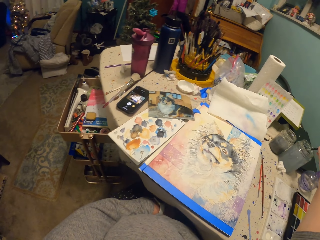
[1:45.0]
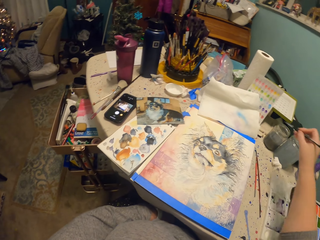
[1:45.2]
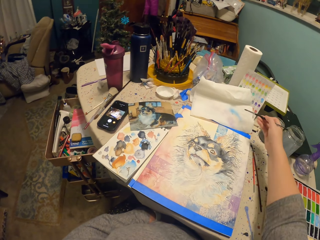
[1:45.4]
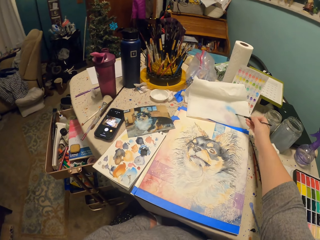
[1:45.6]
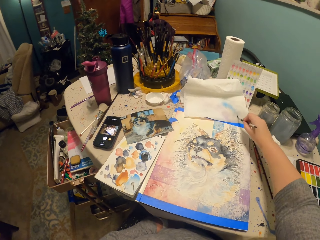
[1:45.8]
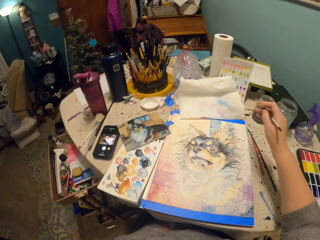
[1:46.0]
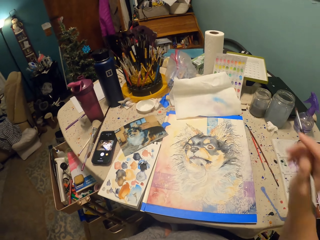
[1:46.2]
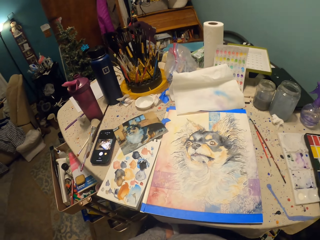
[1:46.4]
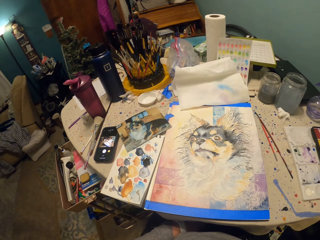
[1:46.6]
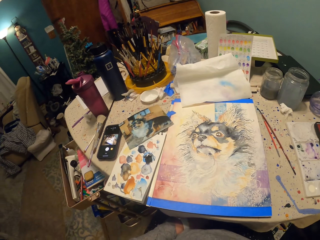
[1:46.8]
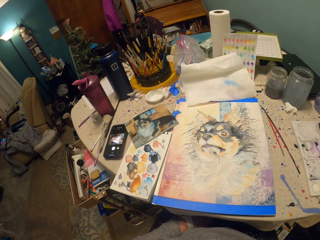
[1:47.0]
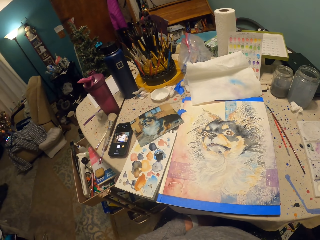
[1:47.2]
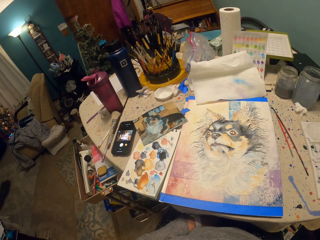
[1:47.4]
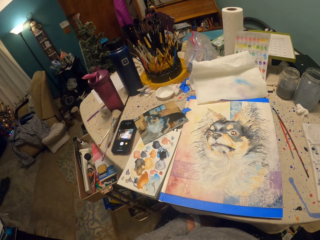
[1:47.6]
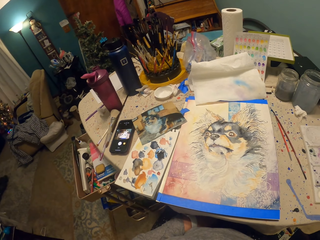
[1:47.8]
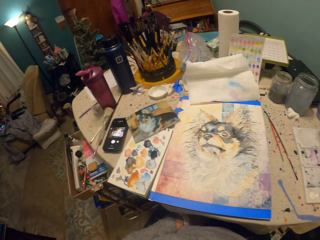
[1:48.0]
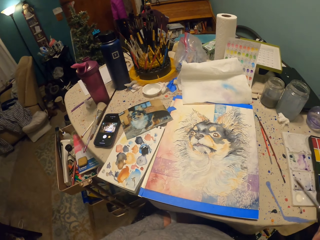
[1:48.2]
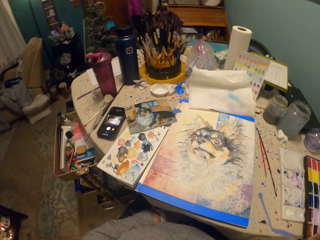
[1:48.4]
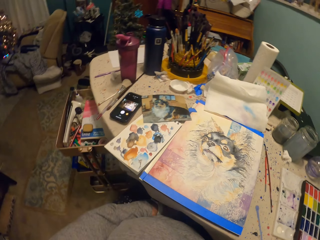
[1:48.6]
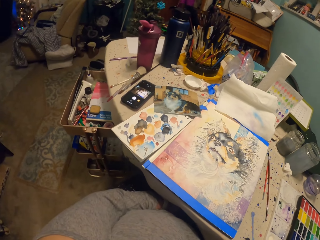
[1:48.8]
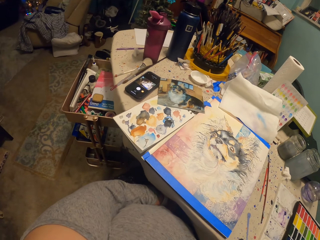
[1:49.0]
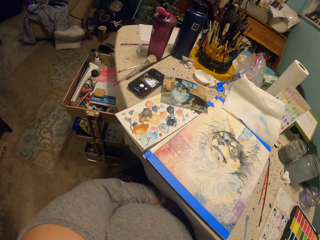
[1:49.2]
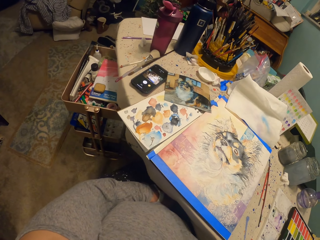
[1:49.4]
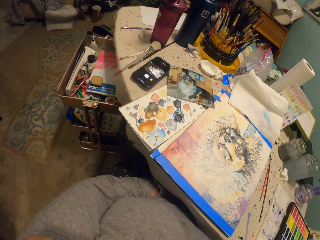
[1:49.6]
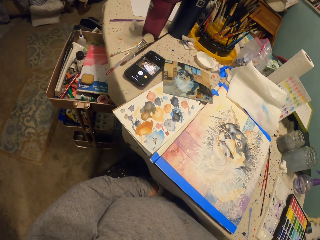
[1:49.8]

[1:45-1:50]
The camera wearer taps on the blotting paper. They wipe the brush on paper on the table. They raise a hand. They look around.

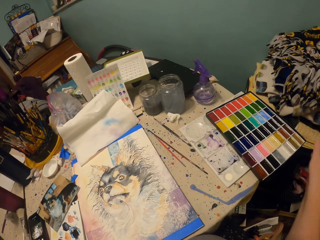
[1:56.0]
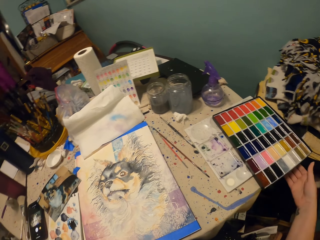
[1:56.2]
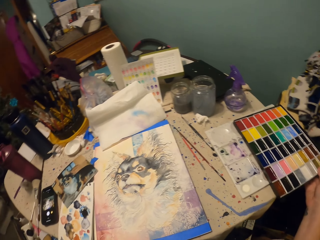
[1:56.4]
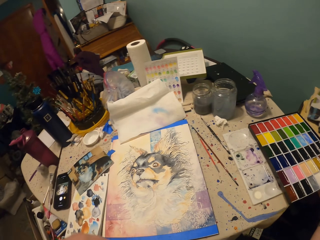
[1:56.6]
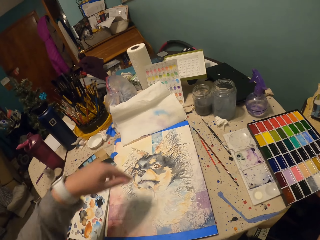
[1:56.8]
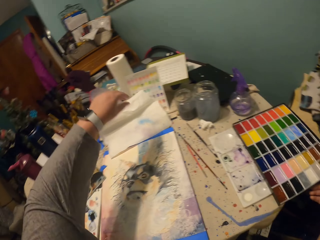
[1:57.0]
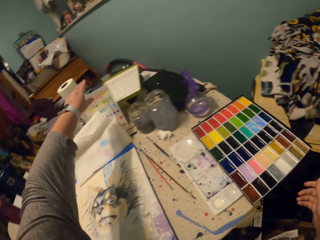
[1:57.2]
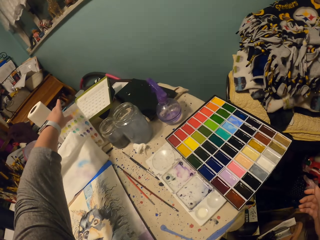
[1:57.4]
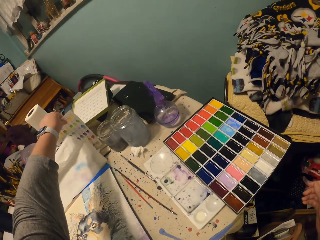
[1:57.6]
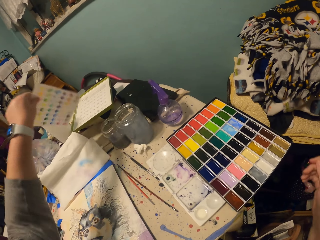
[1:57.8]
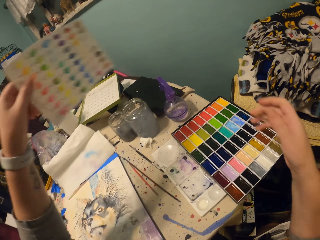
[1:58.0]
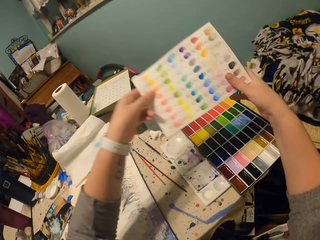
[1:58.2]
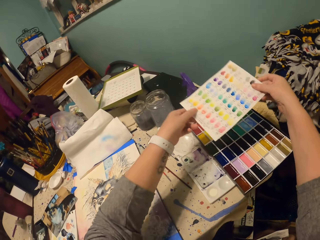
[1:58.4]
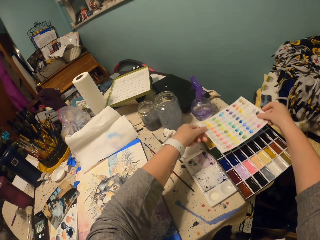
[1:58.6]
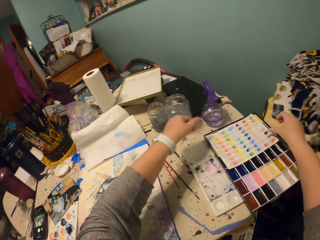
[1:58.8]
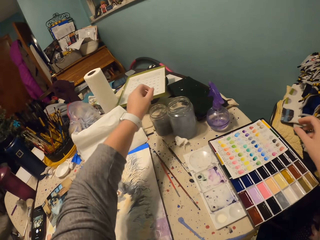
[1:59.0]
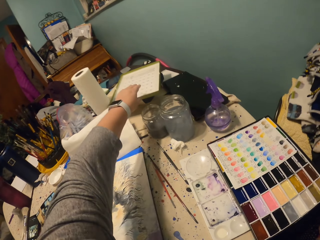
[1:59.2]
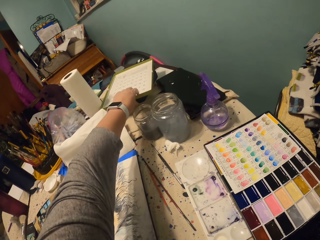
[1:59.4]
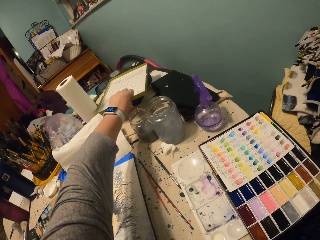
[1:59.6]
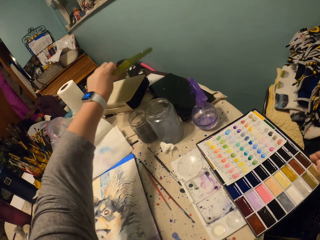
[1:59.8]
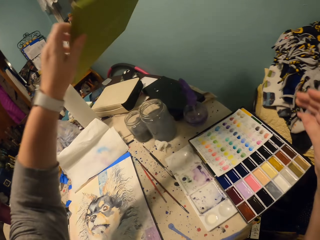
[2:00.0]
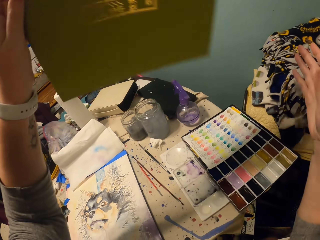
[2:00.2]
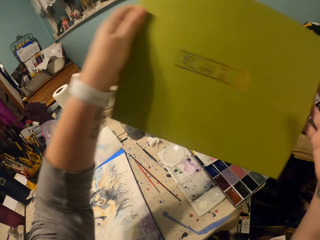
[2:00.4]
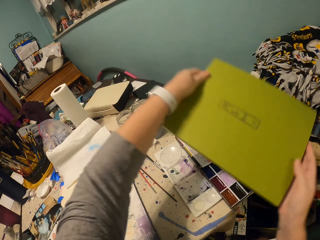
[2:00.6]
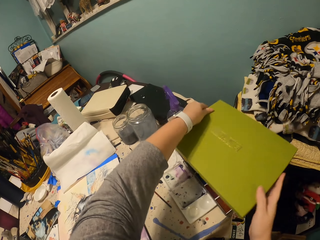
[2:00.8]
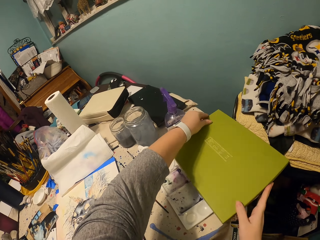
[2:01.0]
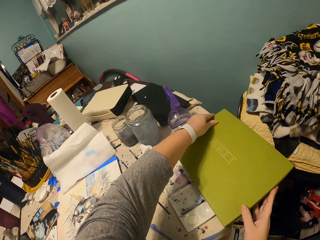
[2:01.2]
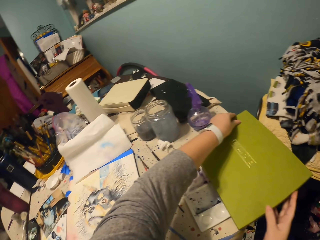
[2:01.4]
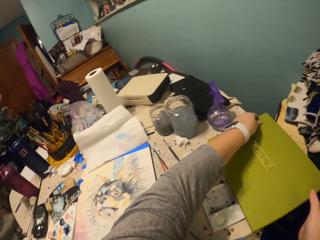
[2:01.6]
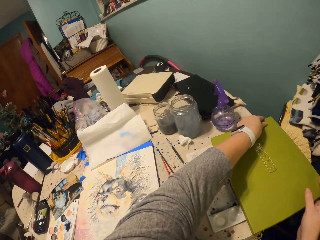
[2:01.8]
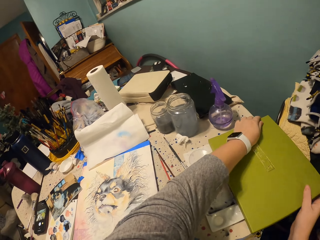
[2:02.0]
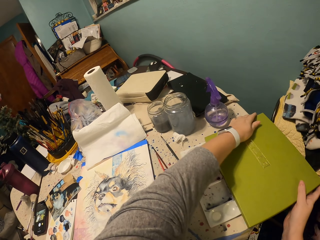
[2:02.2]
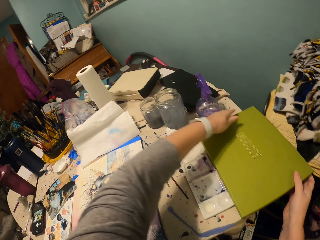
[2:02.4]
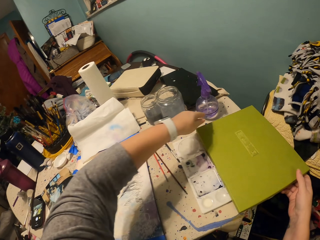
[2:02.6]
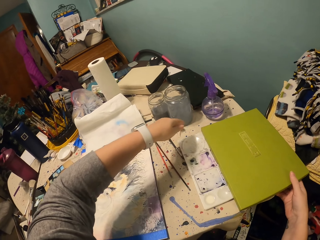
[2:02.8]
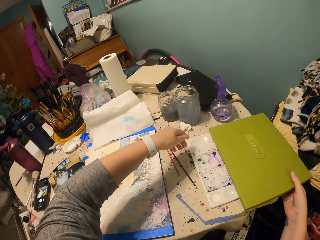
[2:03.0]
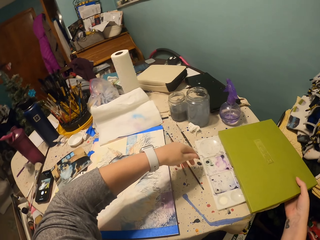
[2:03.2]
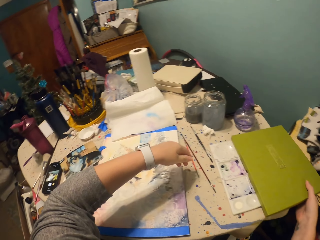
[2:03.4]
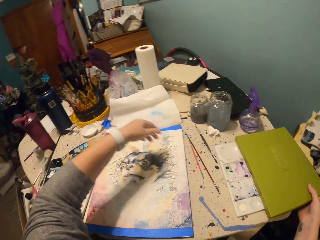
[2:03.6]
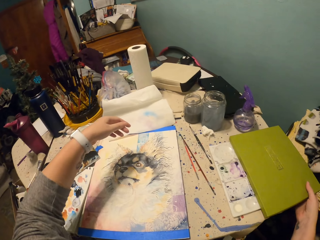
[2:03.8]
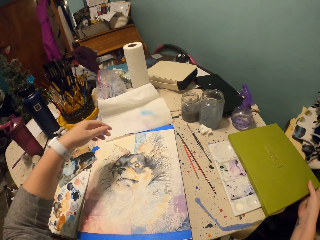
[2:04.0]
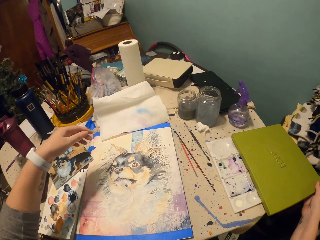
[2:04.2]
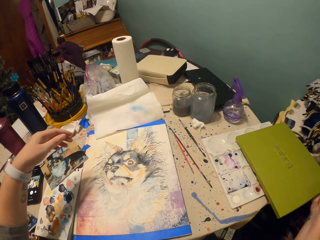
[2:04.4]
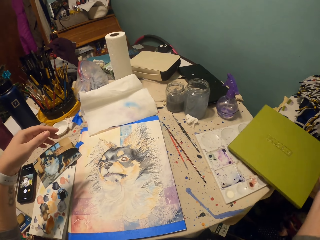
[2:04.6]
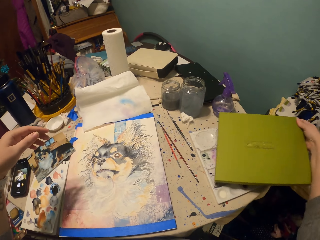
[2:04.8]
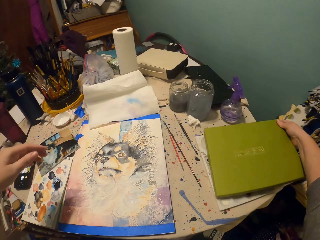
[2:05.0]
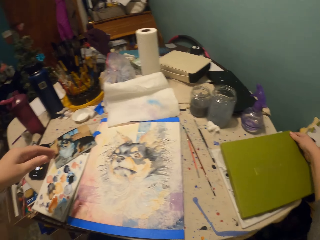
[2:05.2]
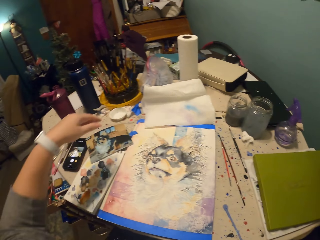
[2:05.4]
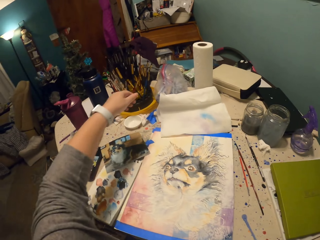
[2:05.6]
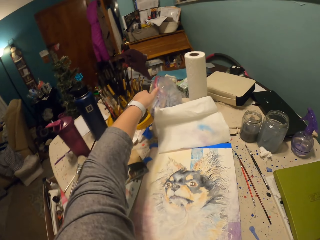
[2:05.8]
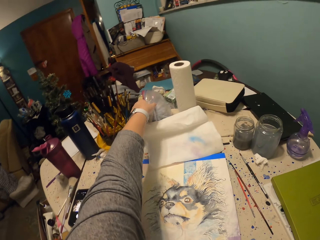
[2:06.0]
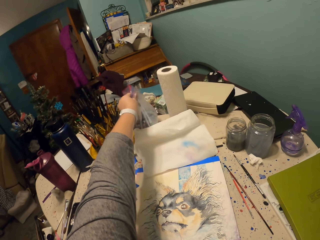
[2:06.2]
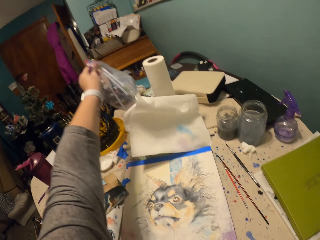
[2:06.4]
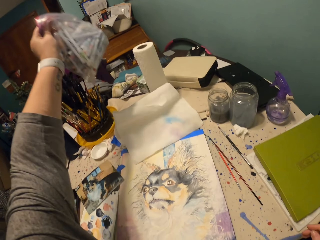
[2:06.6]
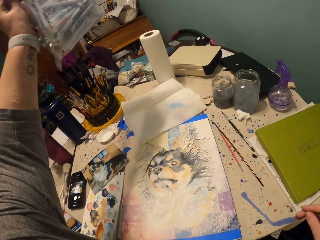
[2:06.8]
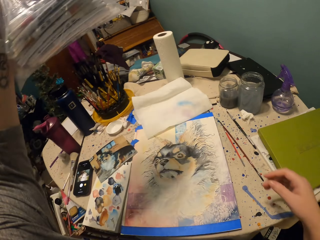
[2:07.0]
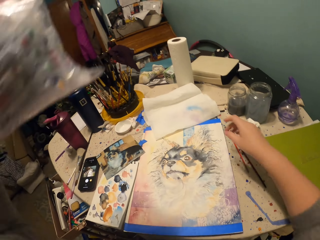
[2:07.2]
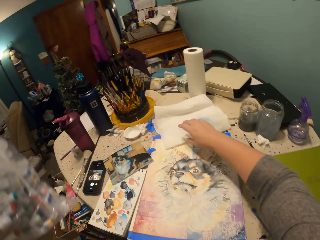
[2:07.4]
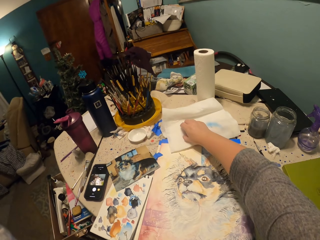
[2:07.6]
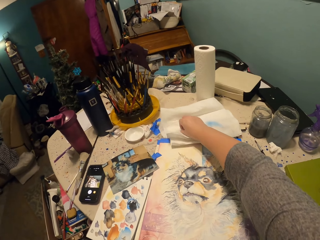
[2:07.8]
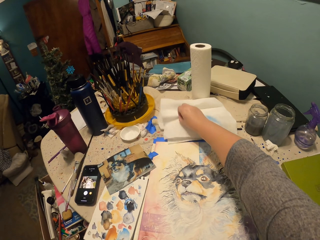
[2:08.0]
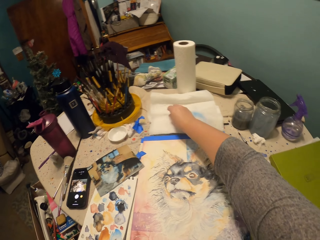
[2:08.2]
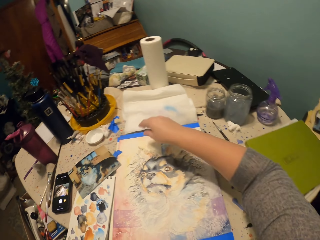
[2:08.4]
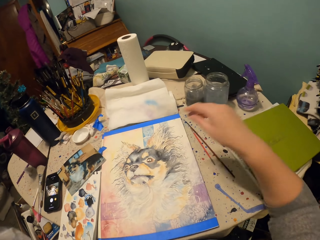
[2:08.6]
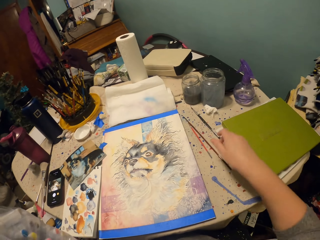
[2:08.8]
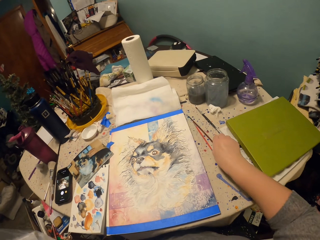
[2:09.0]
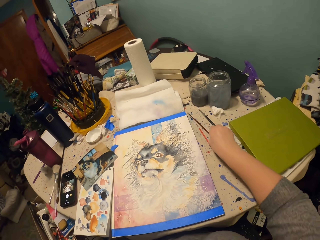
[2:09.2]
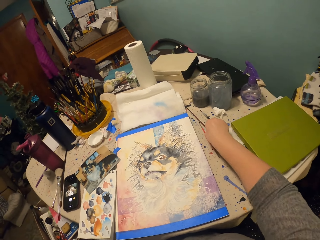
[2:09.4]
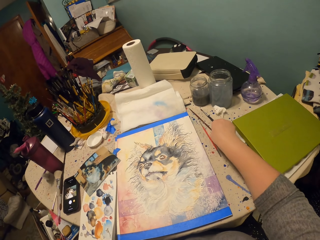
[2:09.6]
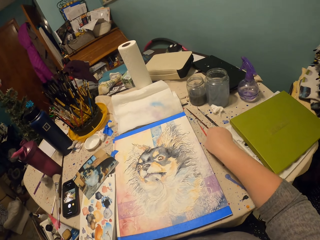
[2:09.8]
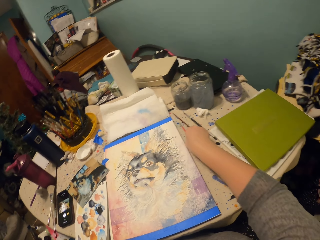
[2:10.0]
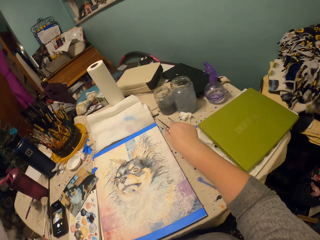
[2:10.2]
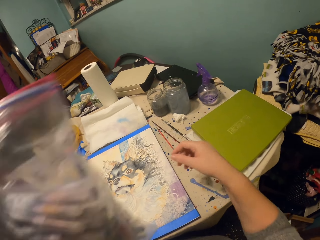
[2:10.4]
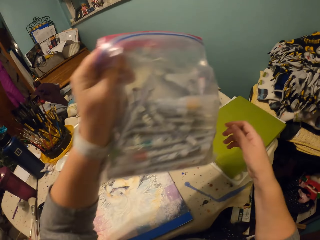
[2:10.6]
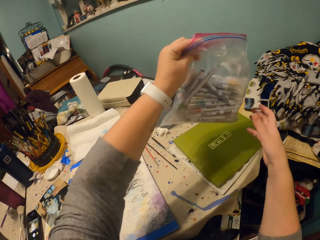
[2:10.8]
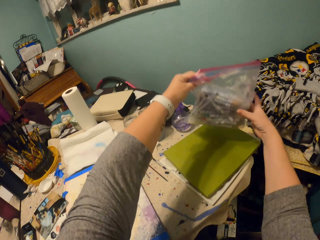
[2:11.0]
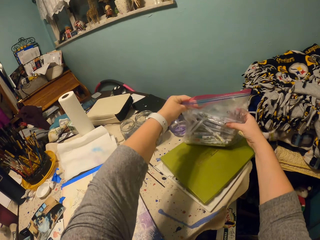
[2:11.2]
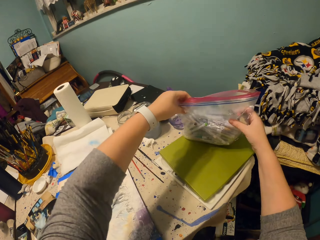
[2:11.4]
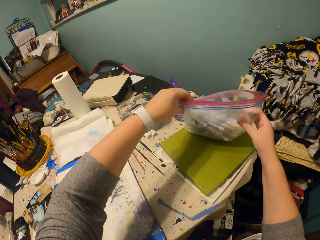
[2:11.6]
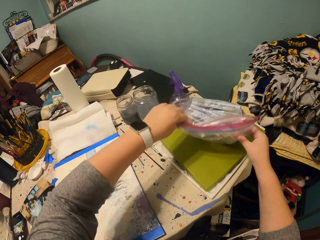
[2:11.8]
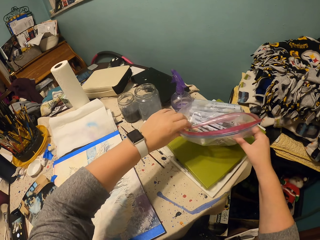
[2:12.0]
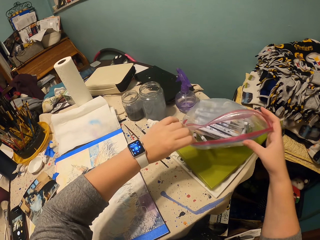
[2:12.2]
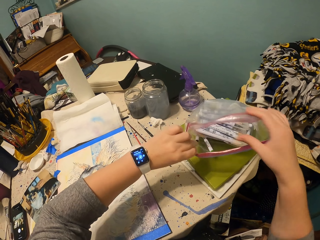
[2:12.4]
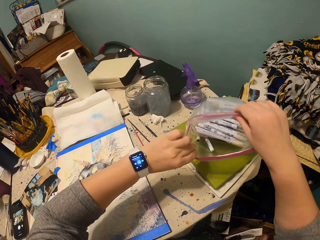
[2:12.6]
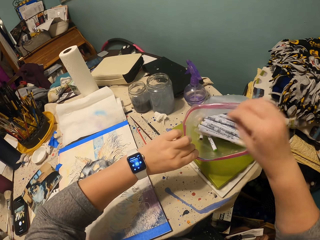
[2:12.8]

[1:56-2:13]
The camera wearer shifts the paint tray on the table. They touch on the color board palette. They pick up the color mixing board. They pick up the tray paper cover on the table. They hold the color mixing board with both hands. They drop the cover on the paint tray. They put the color mixing board down. They pick up the tray cover lid or color mixing board cover on the table. They hold the color mixing board cover with both hands. They cover the tray with the lid. They move left from the cover. They position the tray on the table. They turn the cover. They pick up the paint pens pack or polythene bag on the table. They touch on the blotting paper. They position the paper on the table. They shift the paintbrushes on the table. They lift the polythene bag. They drop the paint pens pack on the paint tray on the table.
